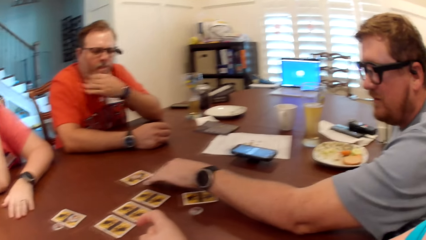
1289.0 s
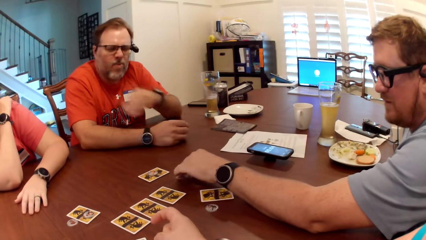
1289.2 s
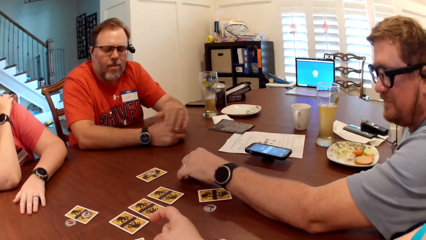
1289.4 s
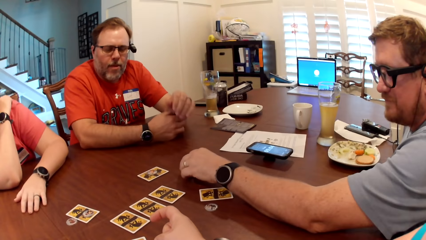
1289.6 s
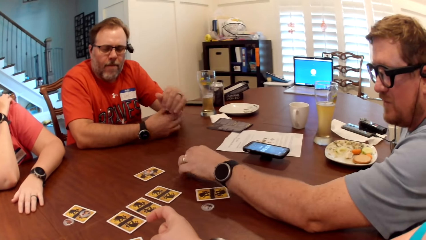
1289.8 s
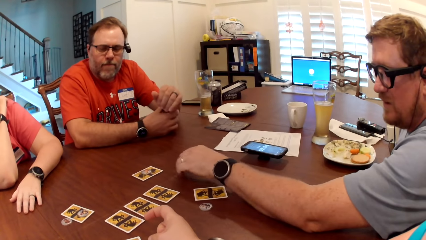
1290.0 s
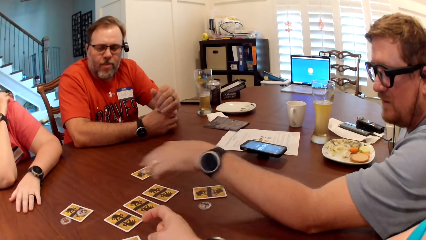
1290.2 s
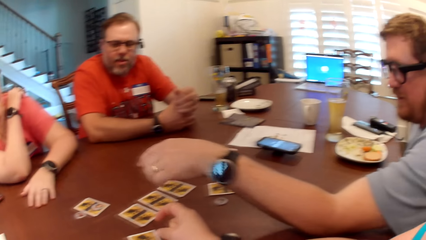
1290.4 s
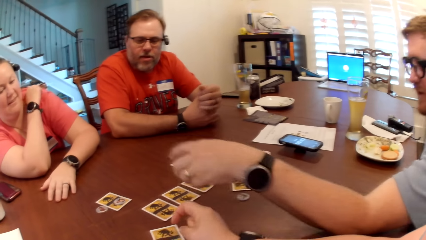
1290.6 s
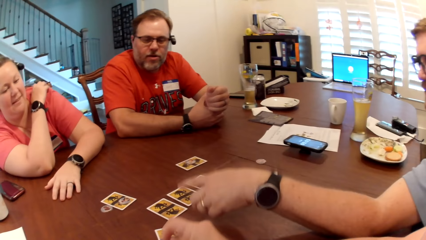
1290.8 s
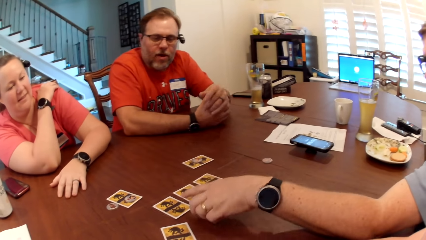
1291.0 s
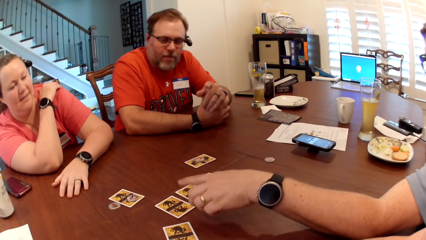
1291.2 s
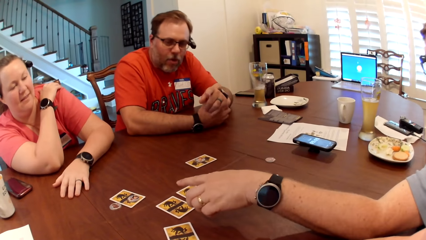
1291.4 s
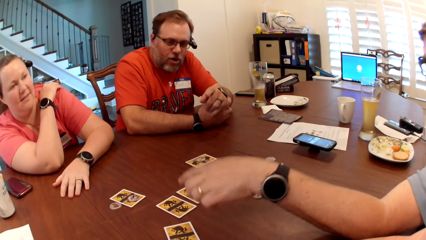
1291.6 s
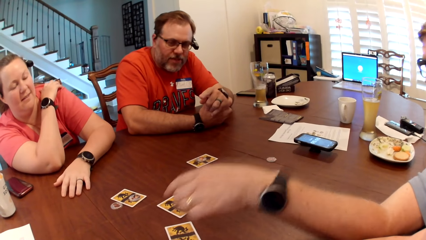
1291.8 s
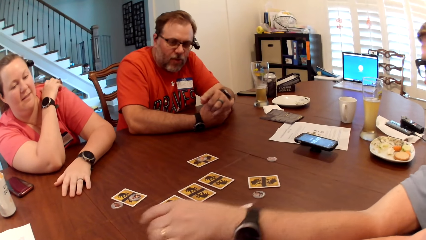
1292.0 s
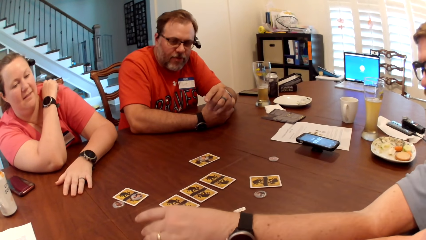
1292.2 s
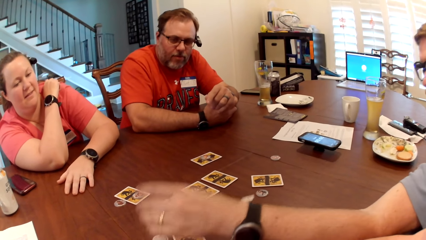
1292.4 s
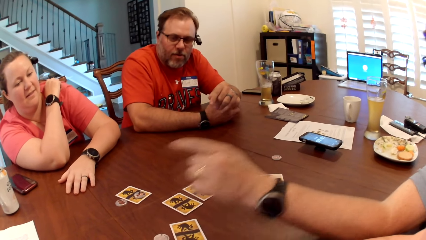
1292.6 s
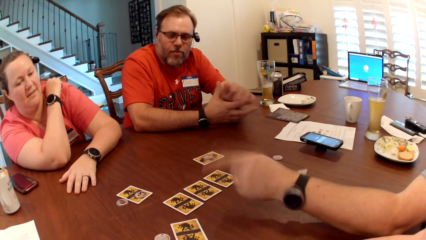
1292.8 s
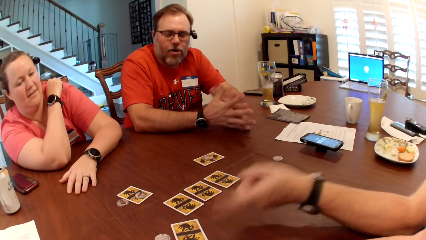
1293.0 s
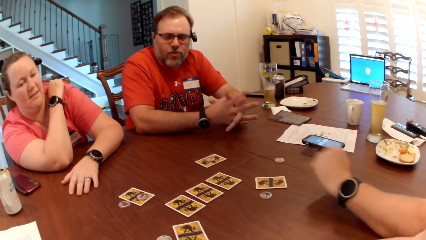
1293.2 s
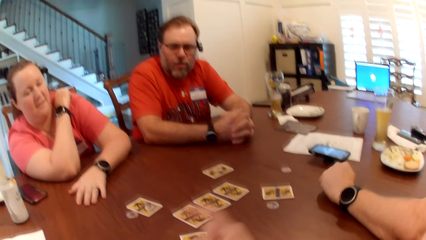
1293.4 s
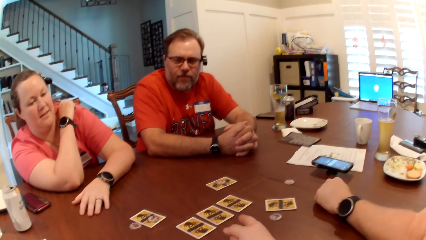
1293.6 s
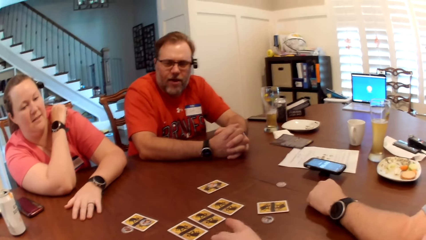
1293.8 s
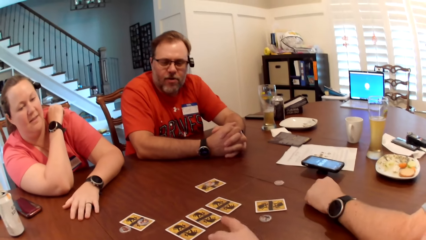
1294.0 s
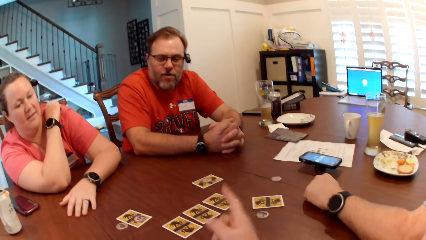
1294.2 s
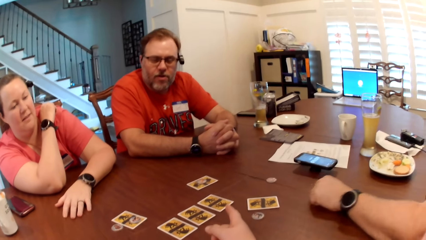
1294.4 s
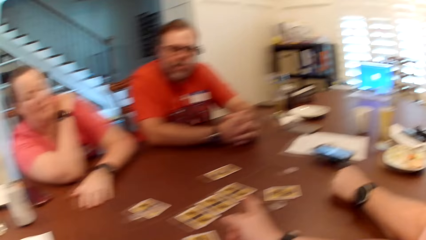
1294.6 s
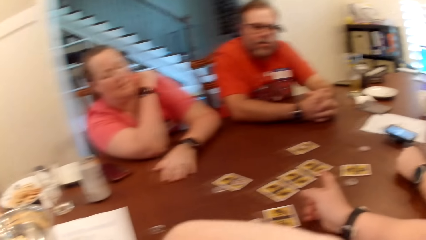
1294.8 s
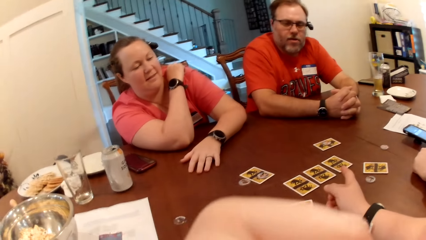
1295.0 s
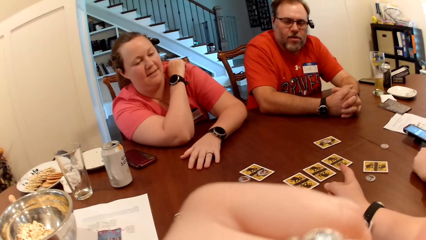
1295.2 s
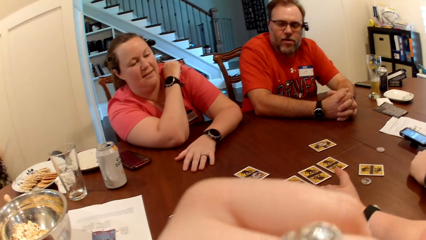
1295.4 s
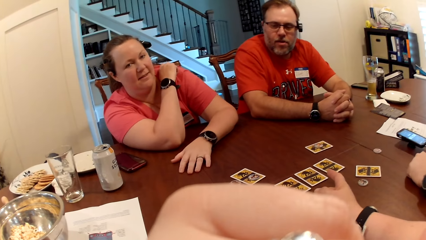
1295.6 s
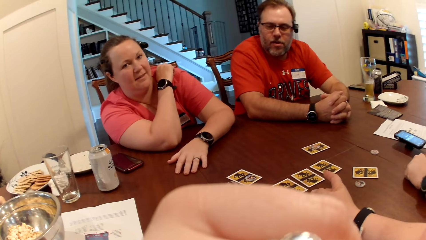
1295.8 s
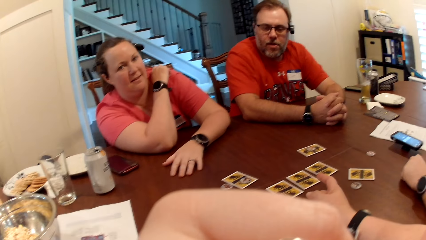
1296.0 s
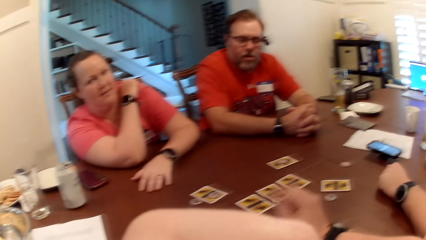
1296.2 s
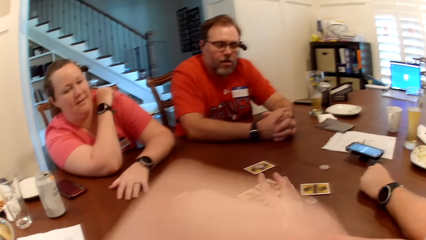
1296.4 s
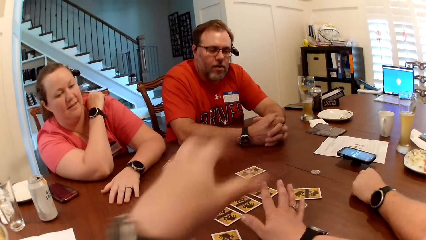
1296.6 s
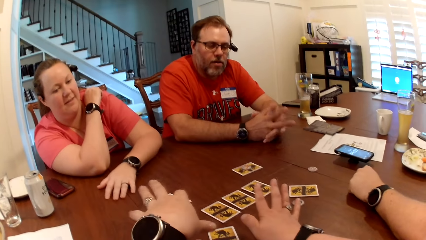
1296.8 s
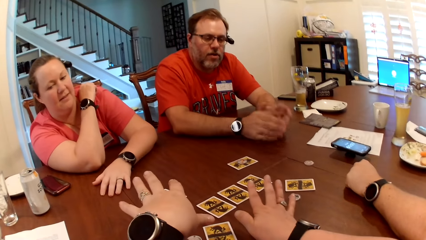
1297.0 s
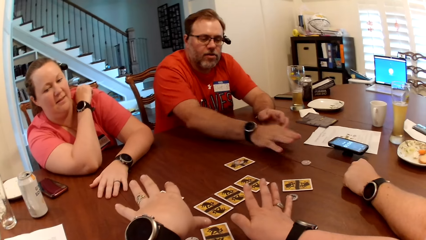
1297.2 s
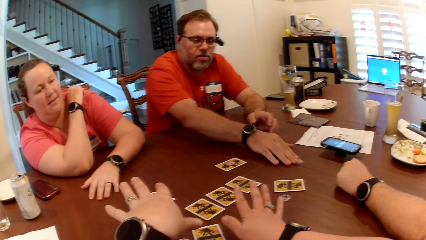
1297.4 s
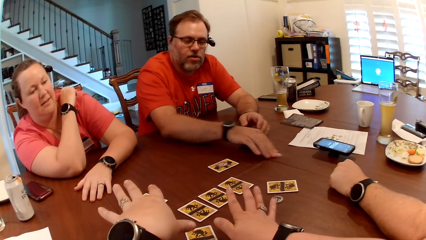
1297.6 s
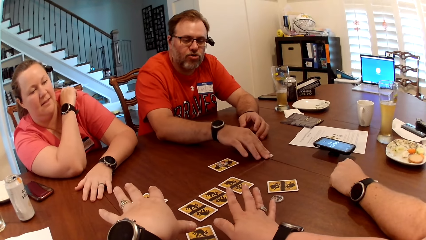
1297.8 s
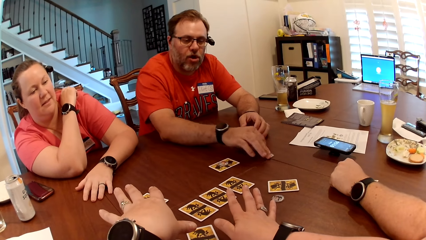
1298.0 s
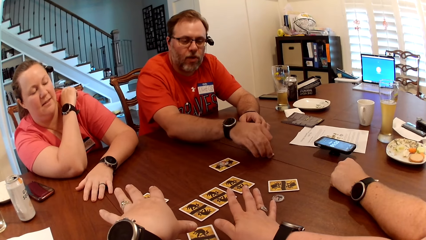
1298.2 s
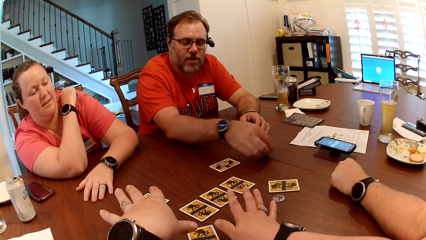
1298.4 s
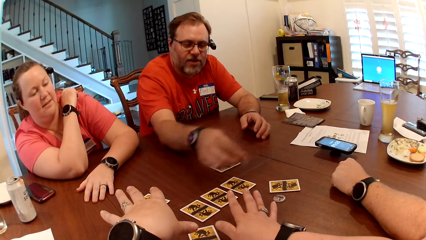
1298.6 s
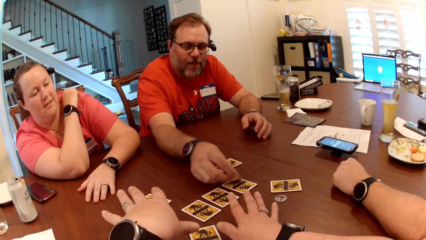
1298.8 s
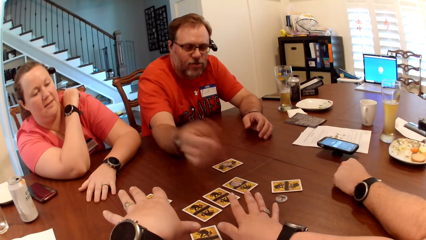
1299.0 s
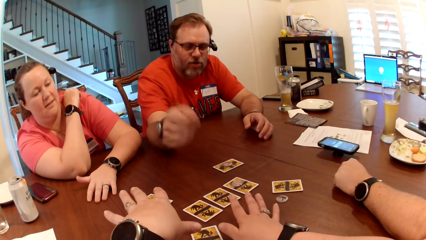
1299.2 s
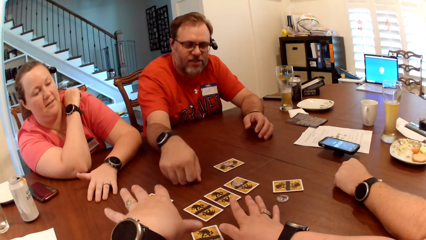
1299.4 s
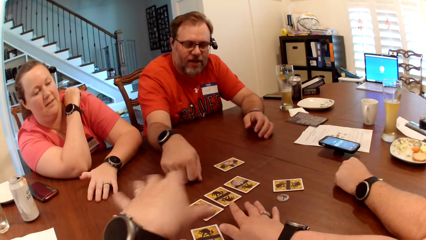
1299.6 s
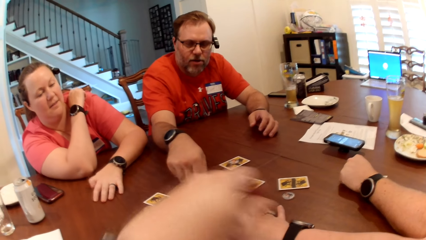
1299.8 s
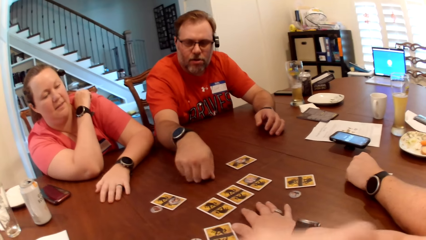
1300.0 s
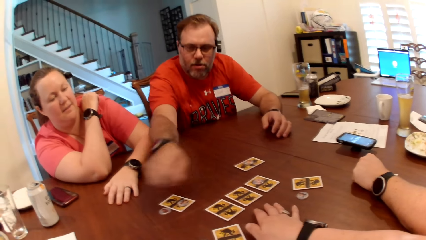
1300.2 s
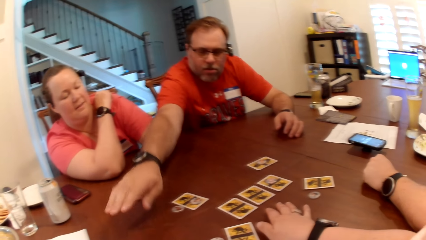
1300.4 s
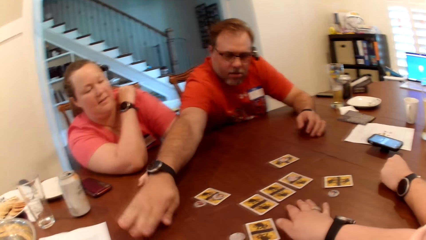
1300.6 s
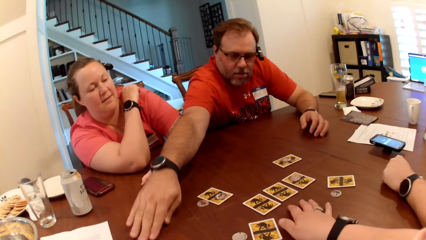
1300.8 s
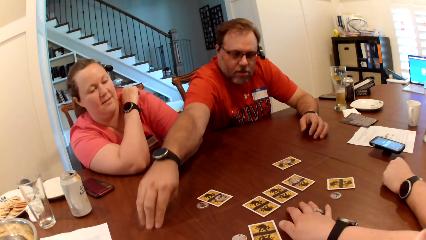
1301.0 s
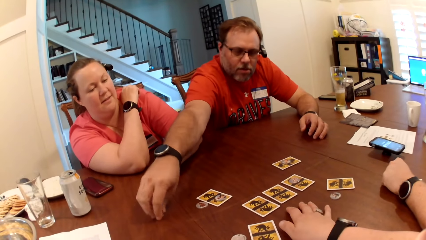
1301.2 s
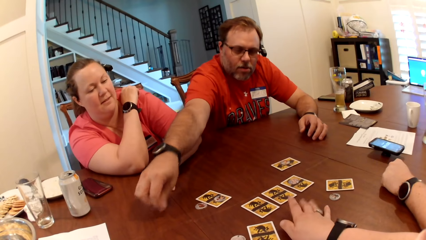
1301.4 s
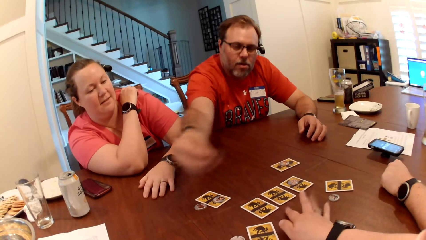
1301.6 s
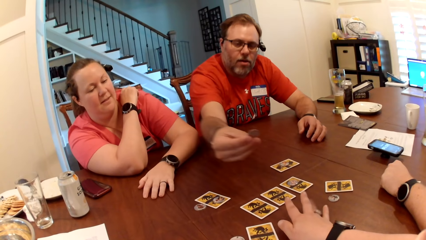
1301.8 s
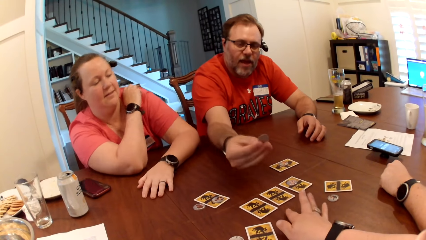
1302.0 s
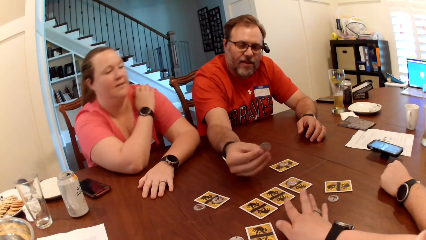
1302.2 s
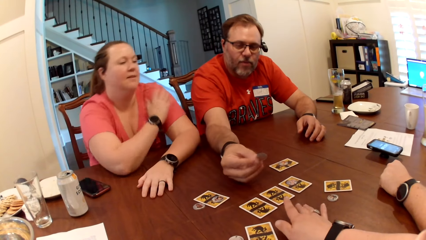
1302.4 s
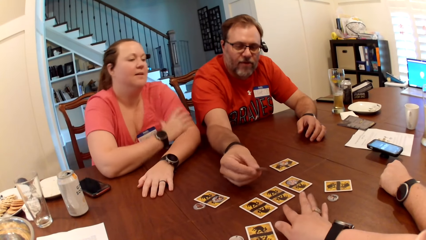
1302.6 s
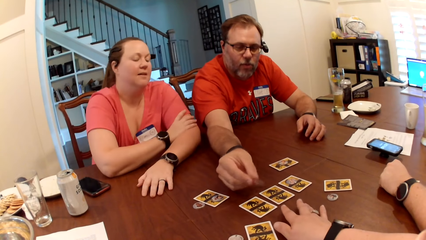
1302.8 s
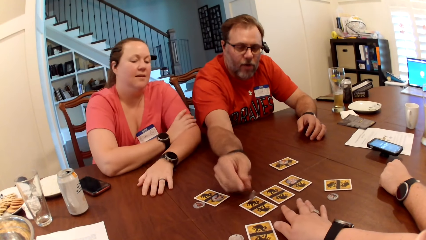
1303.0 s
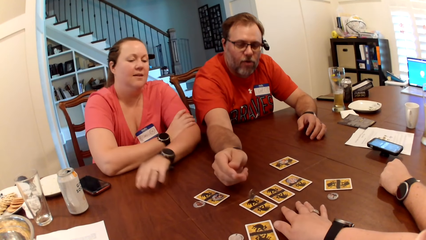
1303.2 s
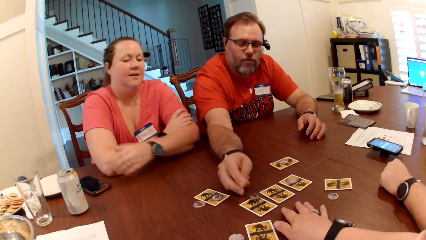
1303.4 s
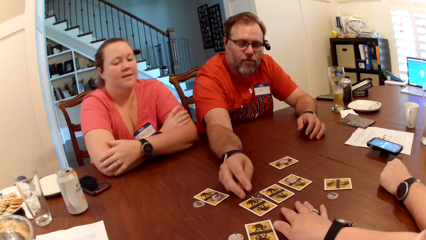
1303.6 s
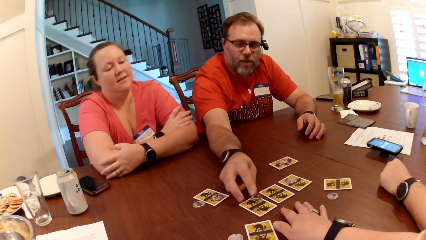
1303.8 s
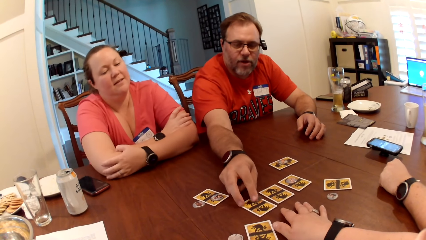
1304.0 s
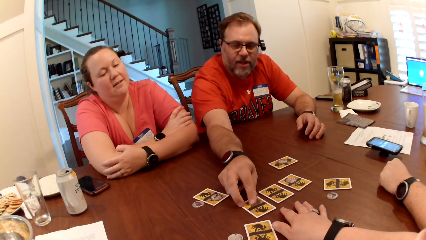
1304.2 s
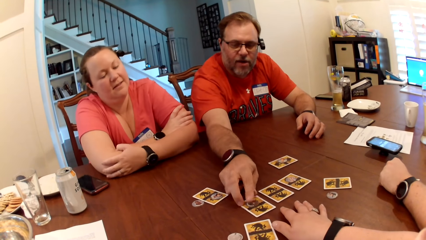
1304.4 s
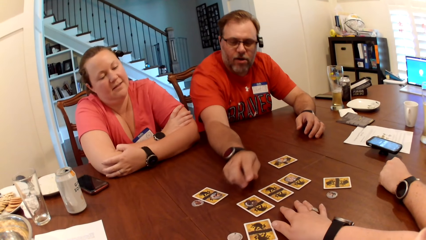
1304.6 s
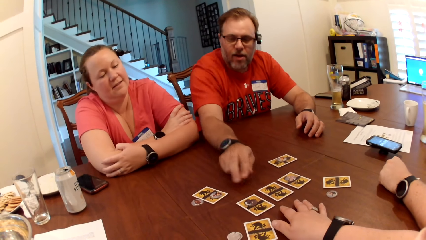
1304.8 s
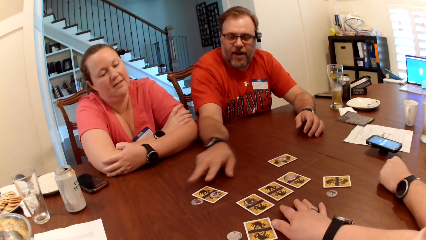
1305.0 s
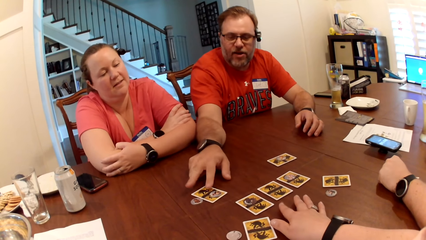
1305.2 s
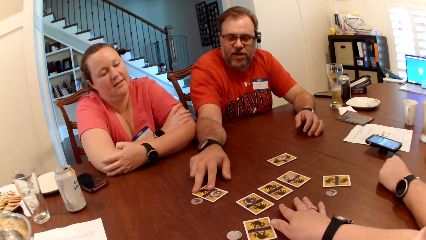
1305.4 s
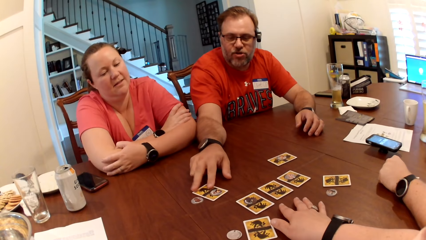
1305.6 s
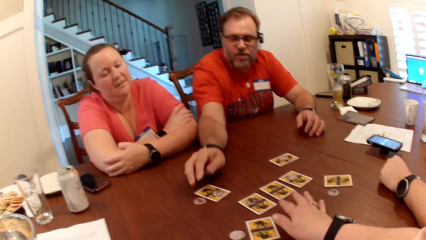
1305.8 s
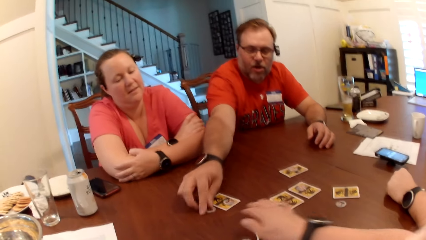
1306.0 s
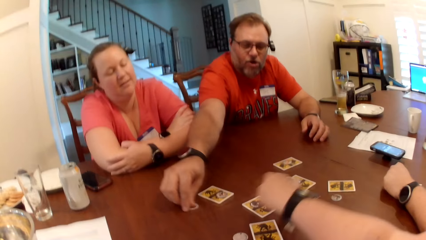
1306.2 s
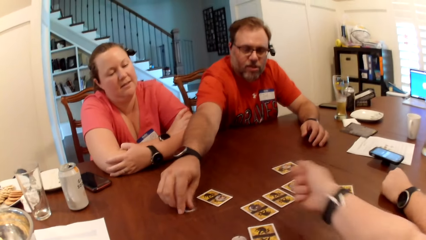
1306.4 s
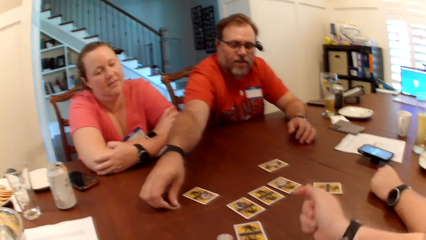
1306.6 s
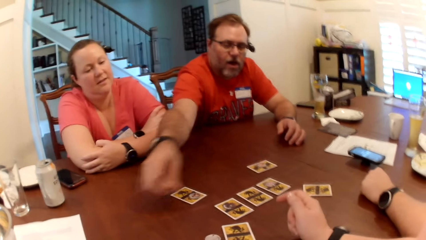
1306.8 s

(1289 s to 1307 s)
A man shifts the card token on the table with his left hand. He picks the card token on the table with his left hand. He adjusts cards on the table. He drops the card token on the table with his left hand. Another man interacts with the first man. The camera wearer interacts with the other man. The other man shifts the card token on the table with his right hand. He picks the card token on the table with his right hand. He drops the card token on the table with his right hand. He adjusts cards on the table. He shifts the card token on the table with his right hand. He picks the card token on the table with his right hand. The camera wearer looks around a room. The other man drops the card token on a card on the table with his right hand. He shifts the card token on the table with his right hand. The camera wearer interacts with the other man. The other man shifts the card on the table with his right hand. He adjusts cards on the table.
